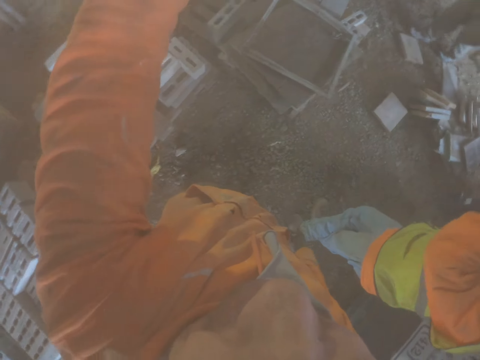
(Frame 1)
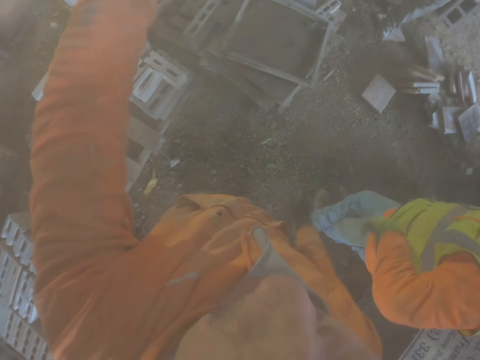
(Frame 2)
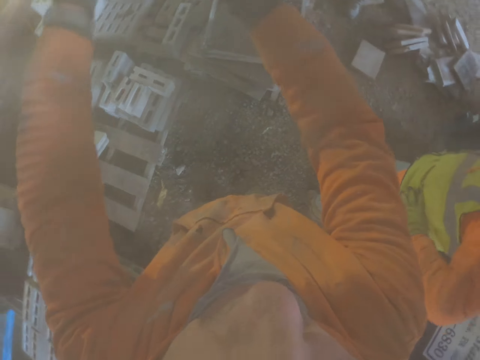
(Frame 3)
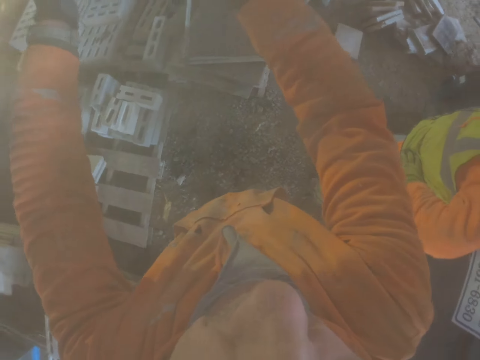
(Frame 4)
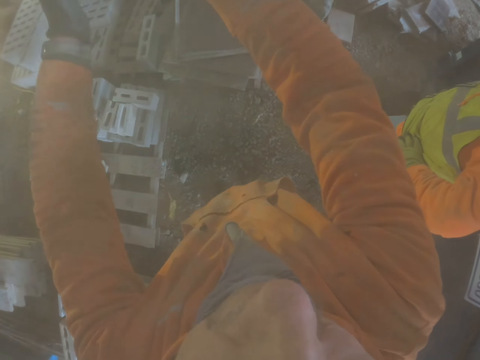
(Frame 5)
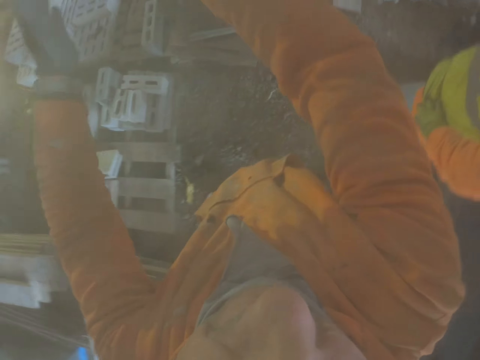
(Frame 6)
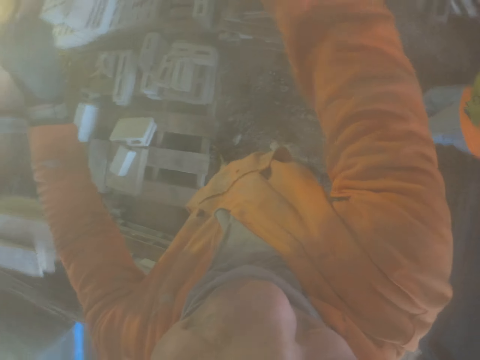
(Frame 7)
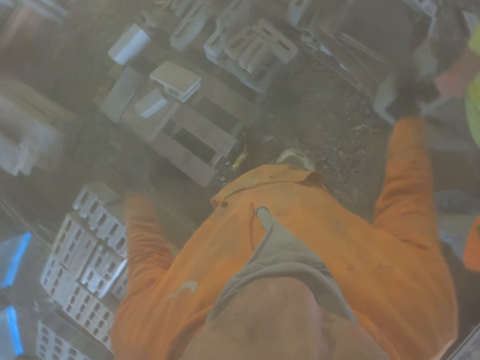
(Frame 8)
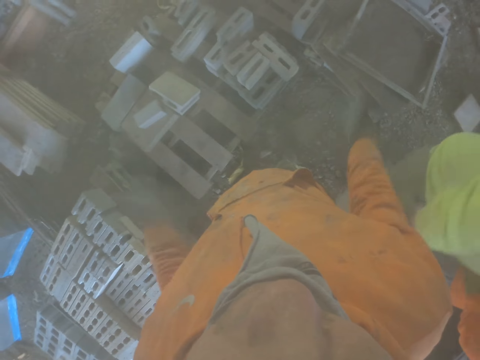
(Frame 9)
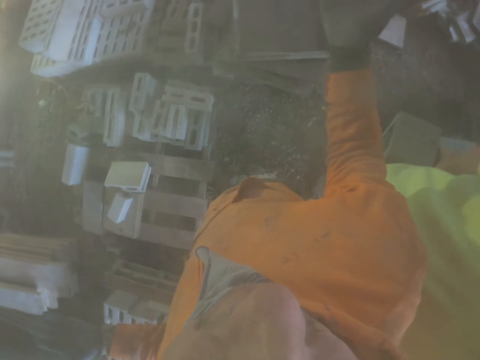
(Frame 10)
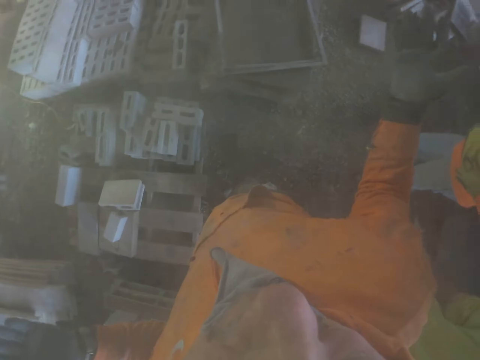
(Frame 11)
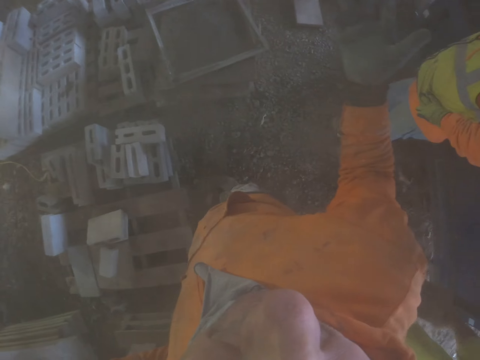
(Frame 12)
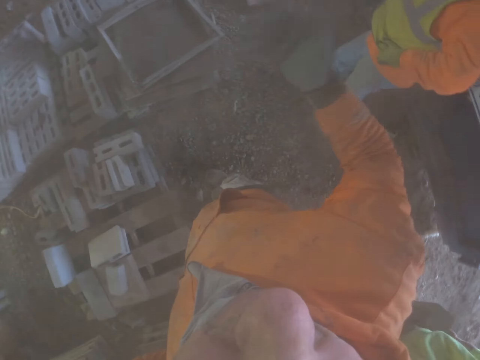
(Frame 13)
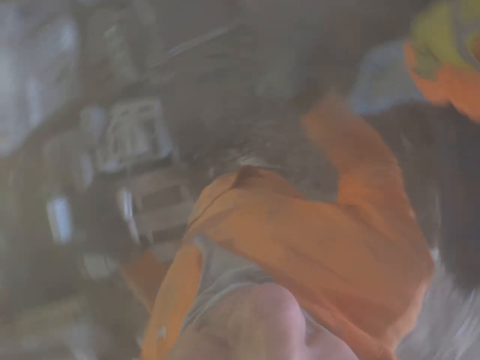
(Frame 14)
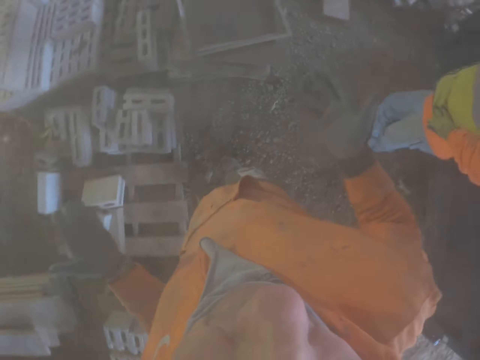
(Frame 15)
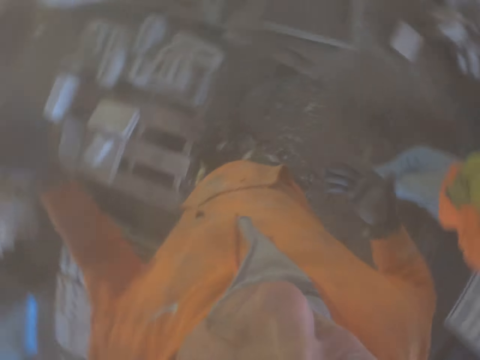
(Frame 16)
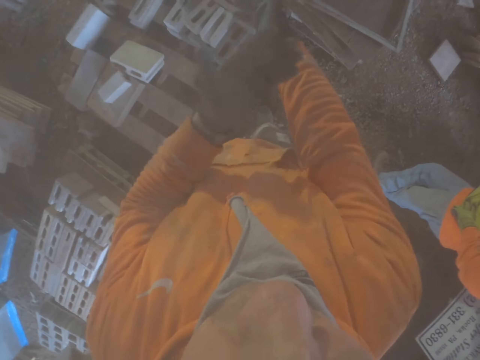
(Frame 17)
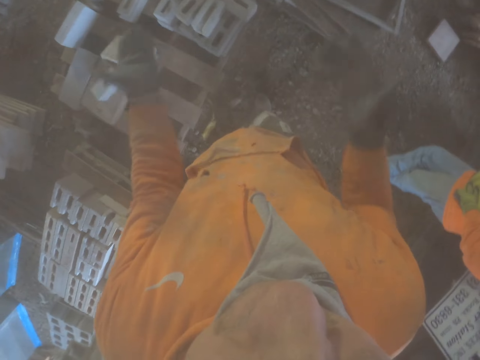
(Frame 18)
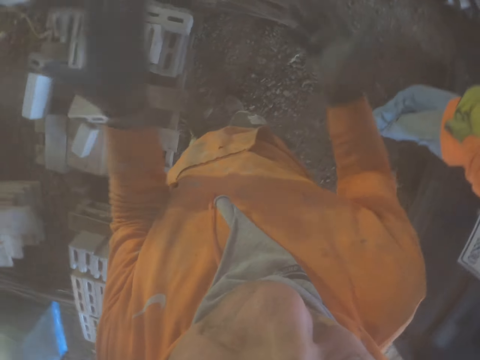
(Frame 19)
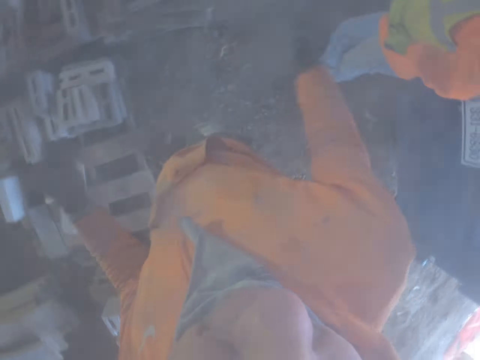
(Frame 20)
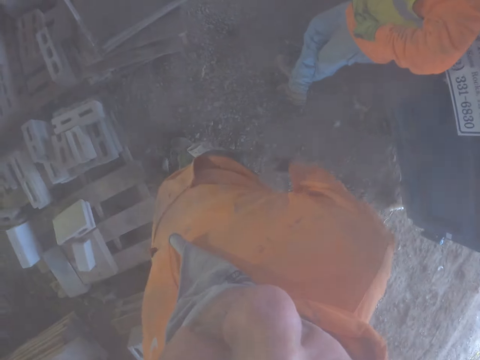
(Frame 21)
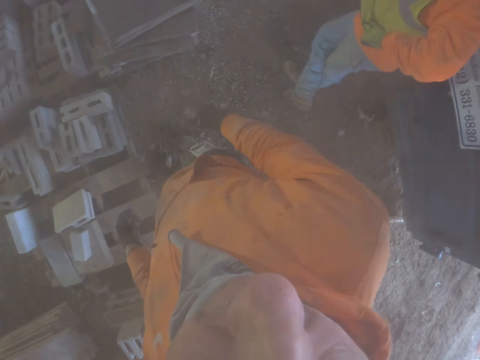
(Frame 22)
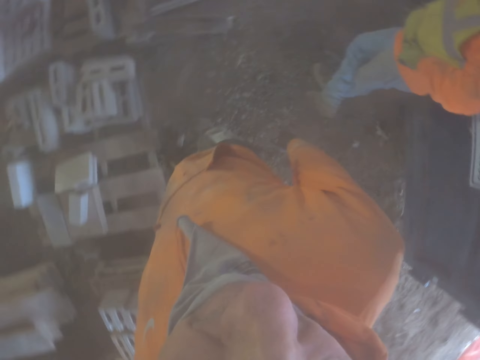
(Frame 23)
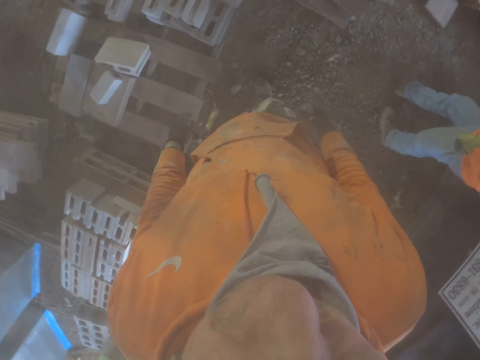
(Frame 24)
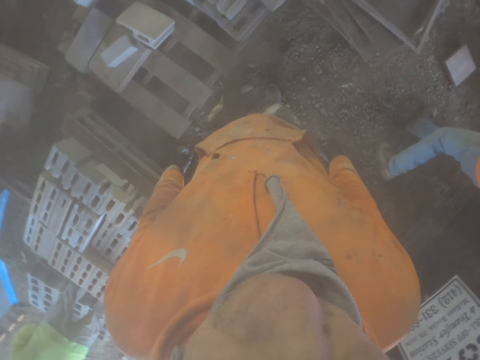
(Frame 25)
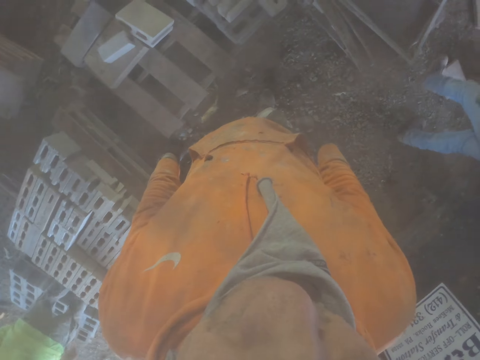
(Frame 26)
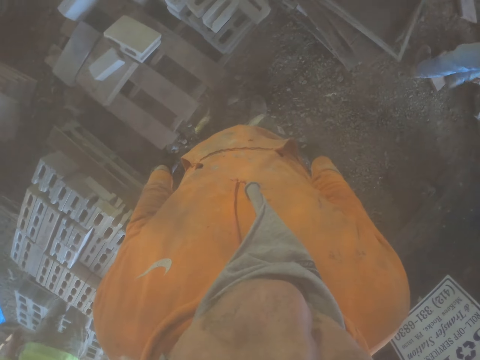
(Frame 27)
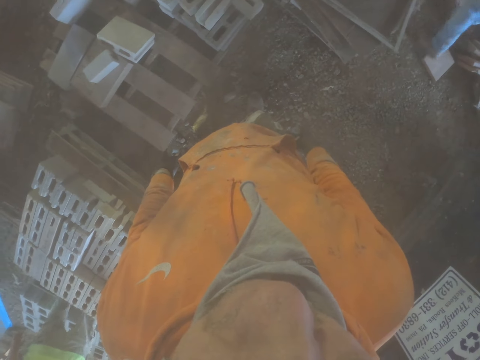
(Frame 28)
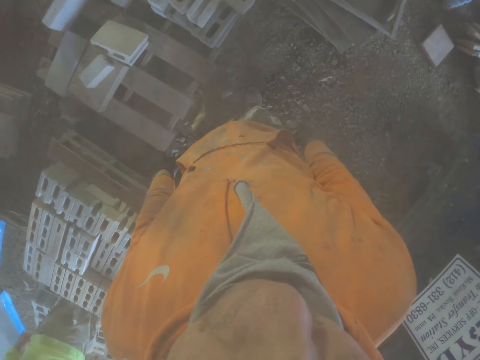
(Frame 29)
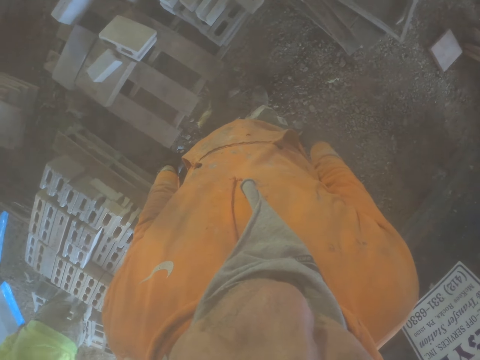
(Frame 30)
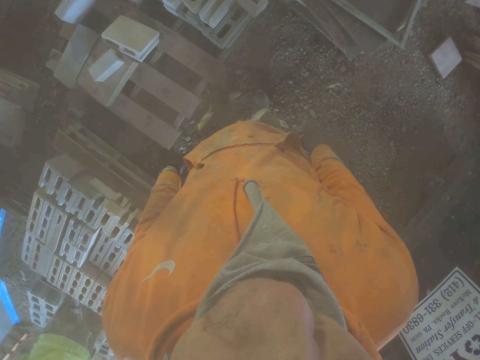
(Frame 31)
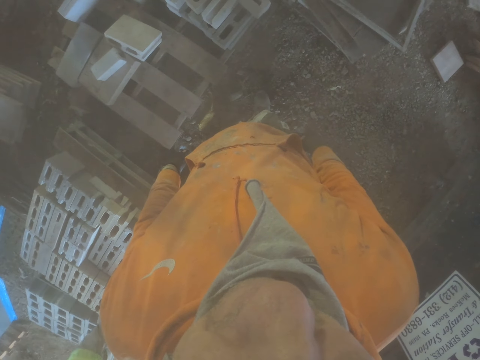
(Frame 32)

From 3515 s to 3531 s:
The camera wearer talks to a person and another person. He moves his hands side to side. A man walks around.

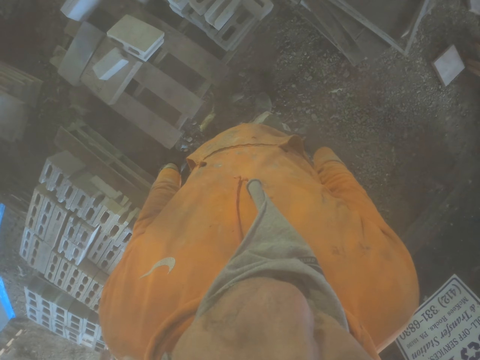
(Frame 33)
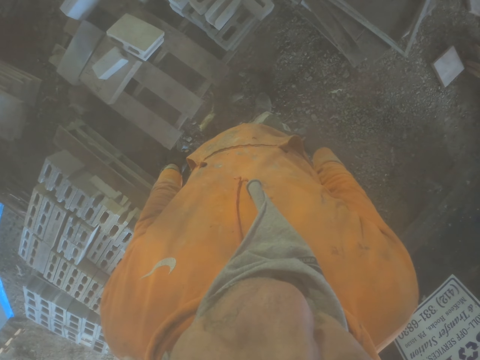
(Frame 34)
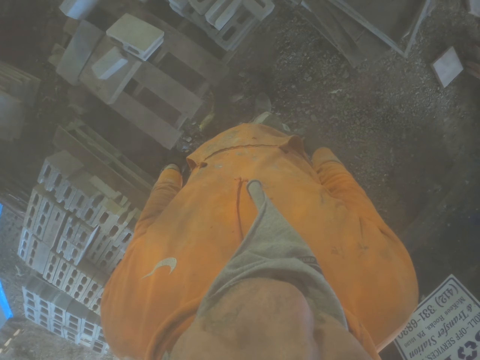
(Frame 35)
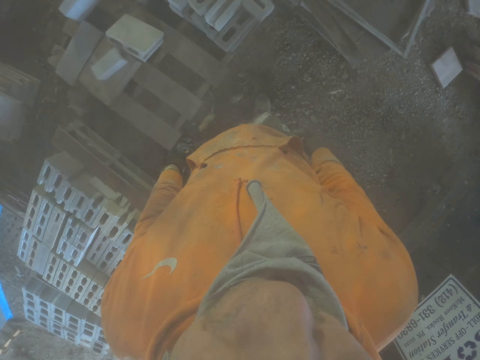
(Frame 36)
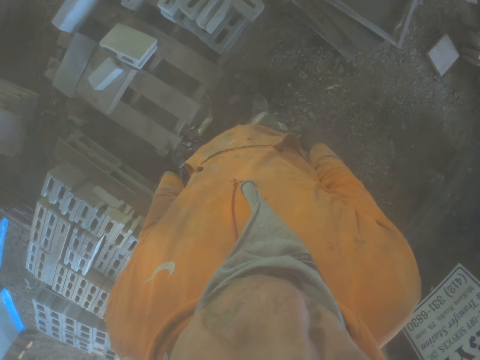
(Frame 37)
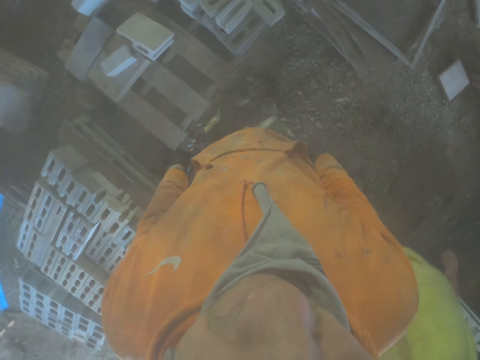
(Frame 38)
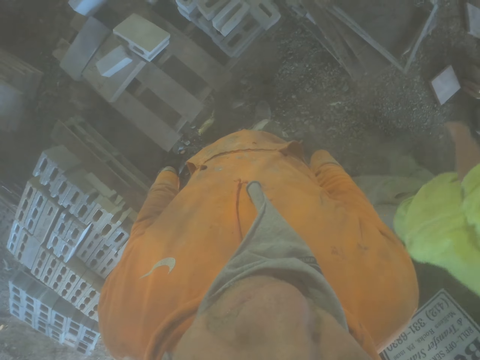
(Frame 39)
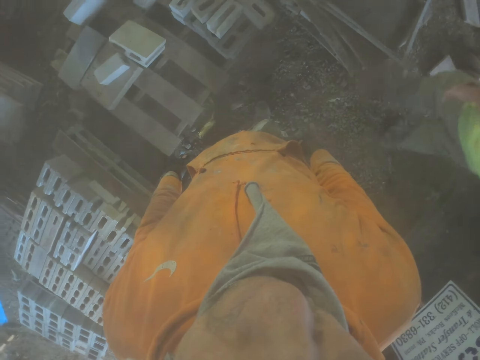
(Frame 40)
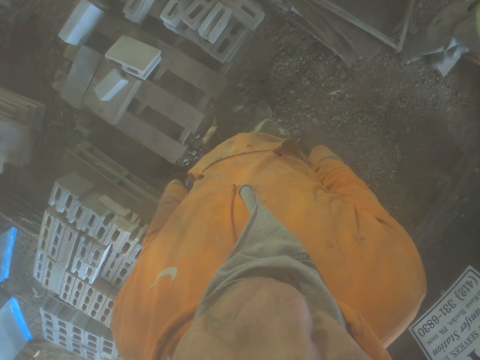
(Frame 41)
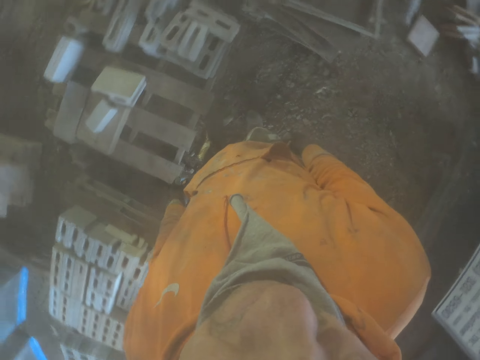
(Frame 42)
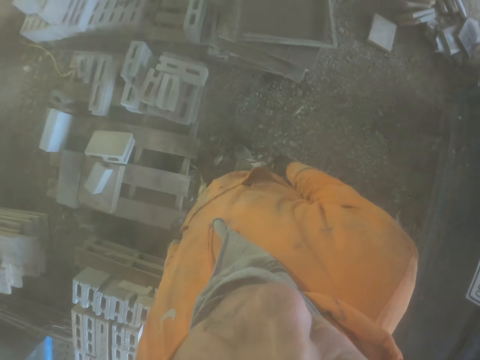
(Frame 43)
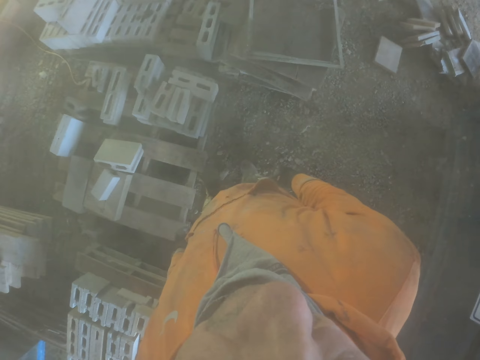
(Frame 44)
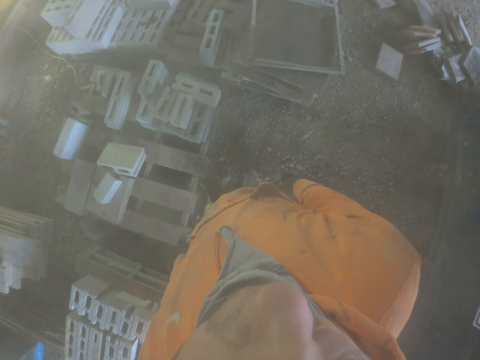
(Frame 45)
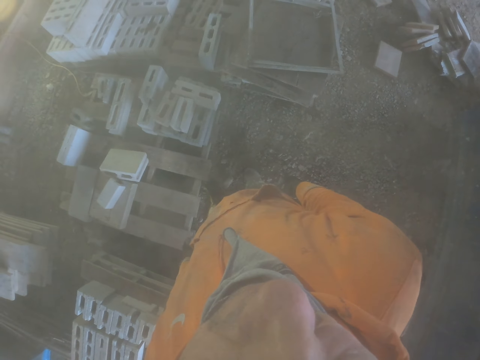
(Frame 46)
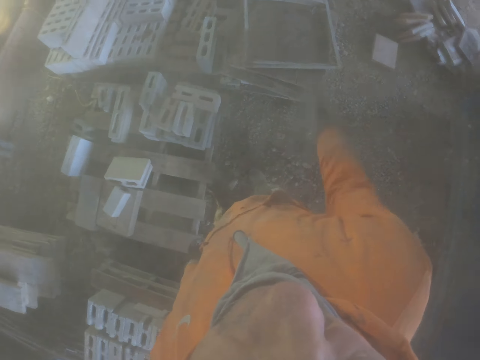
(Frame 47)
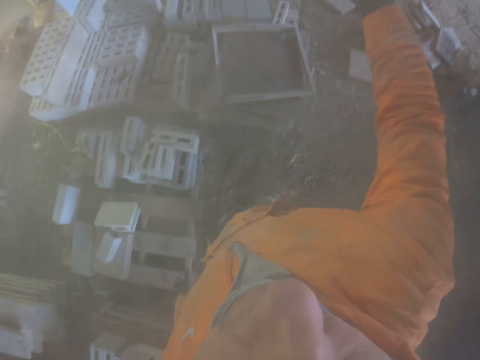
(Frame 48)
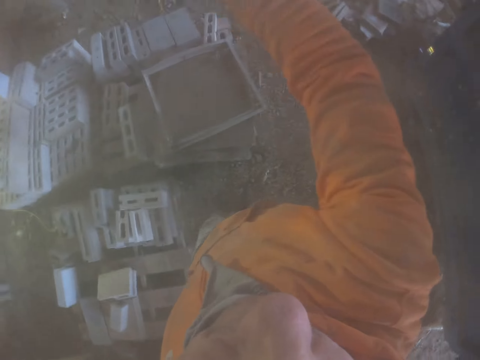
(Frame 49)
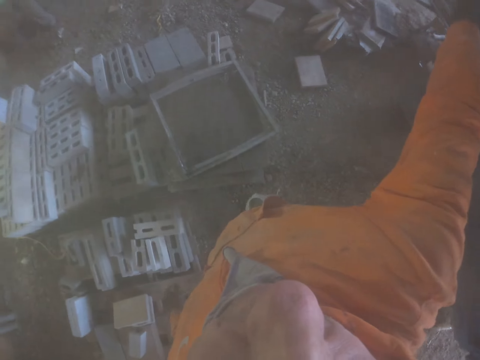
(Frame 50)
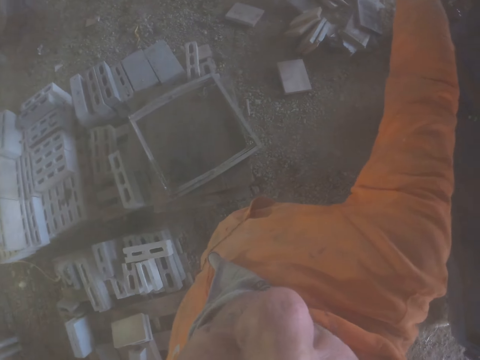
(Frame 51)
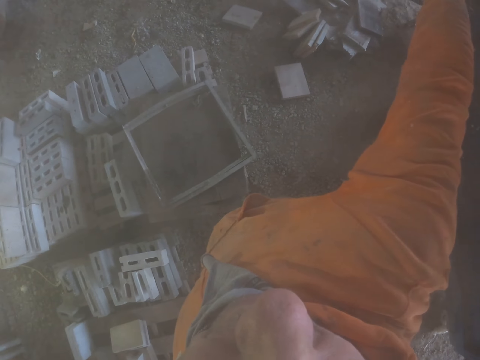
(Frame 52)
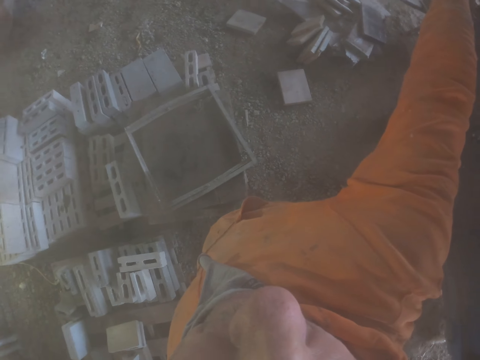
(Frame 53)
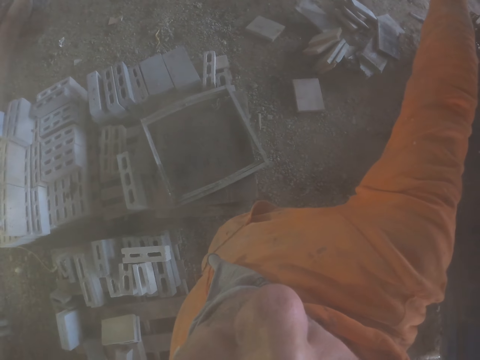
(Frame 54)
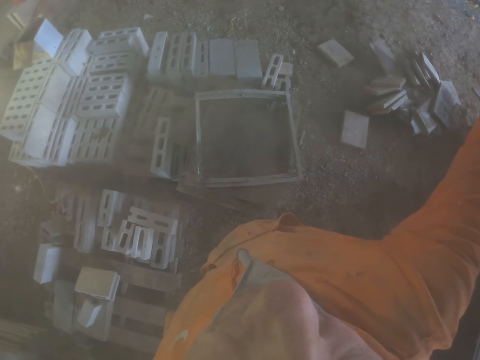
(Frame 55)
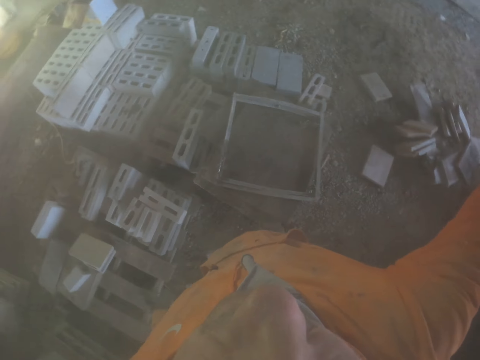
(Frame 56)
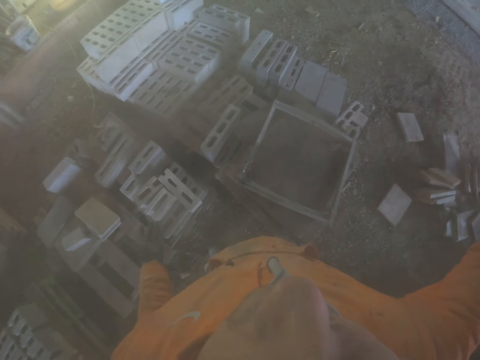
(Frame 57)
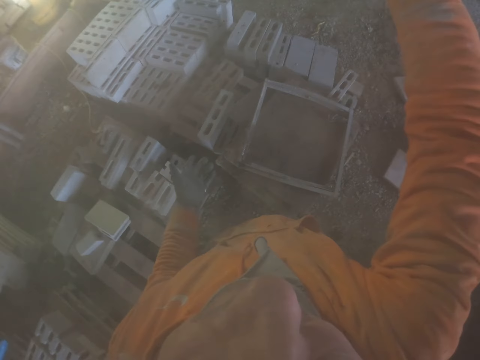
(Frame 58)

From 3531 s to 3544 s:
The camera wearer moves his hand.
